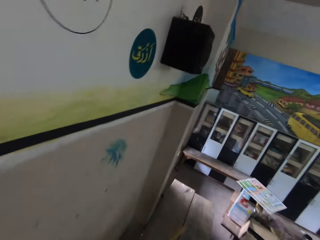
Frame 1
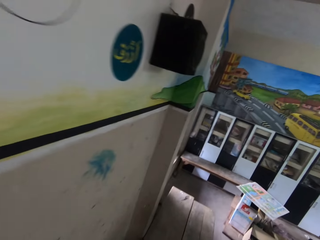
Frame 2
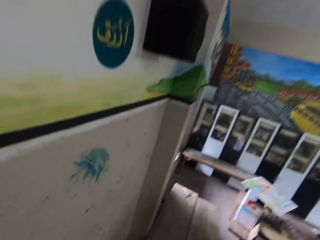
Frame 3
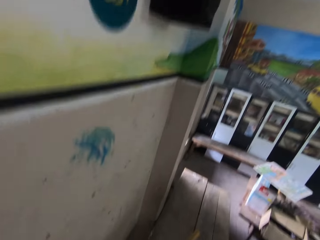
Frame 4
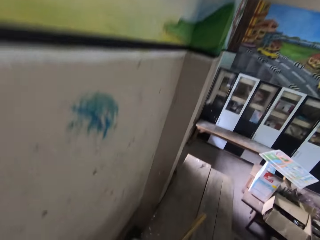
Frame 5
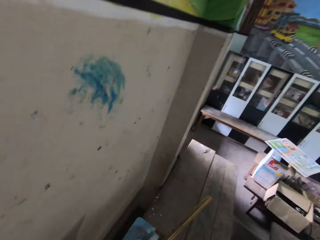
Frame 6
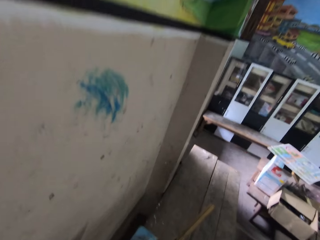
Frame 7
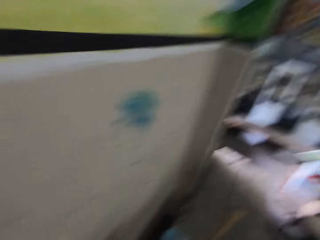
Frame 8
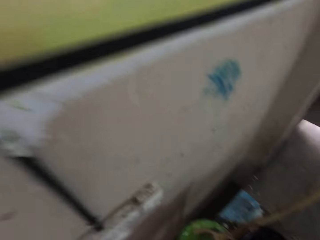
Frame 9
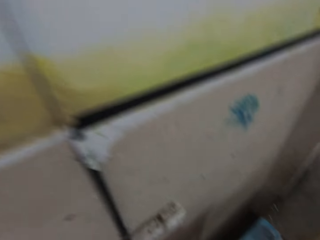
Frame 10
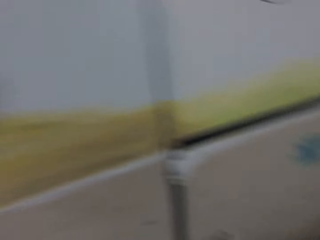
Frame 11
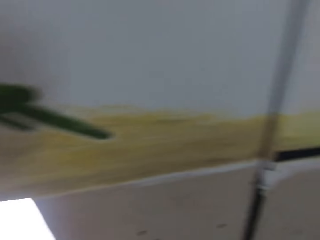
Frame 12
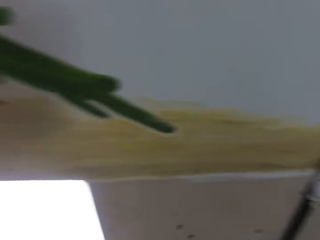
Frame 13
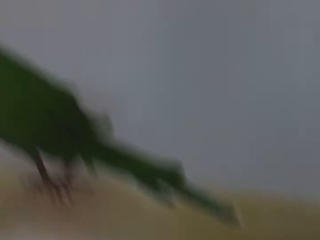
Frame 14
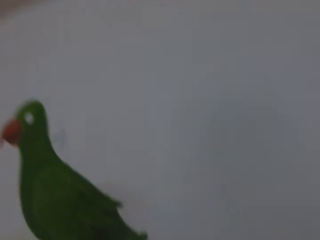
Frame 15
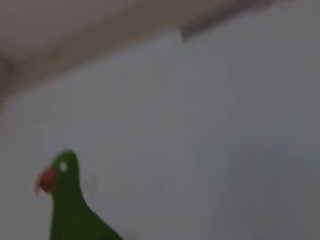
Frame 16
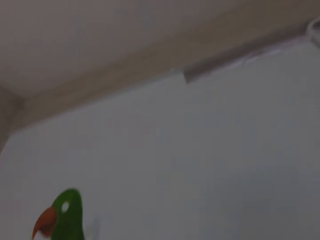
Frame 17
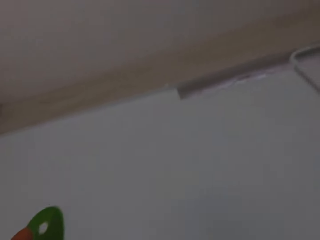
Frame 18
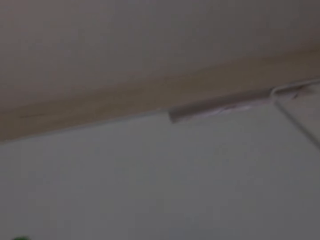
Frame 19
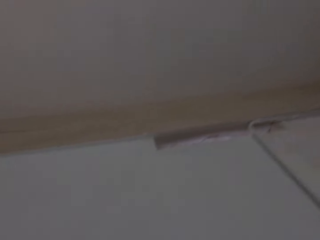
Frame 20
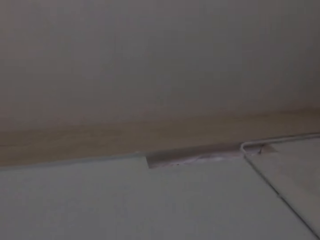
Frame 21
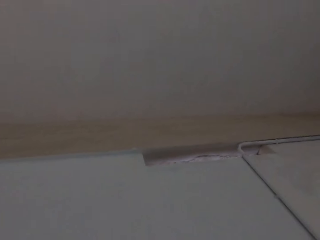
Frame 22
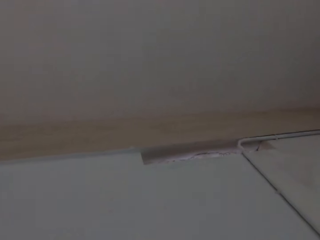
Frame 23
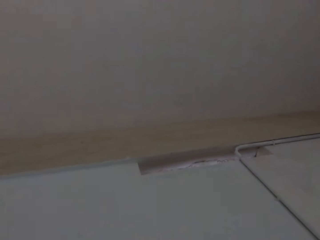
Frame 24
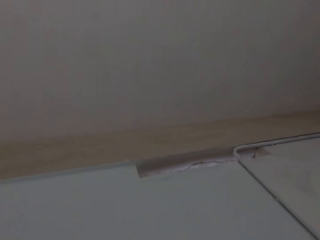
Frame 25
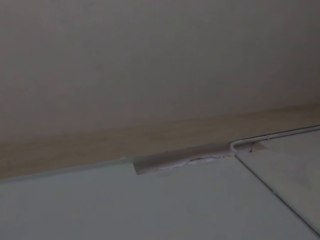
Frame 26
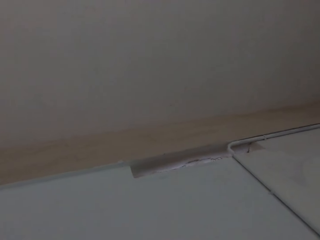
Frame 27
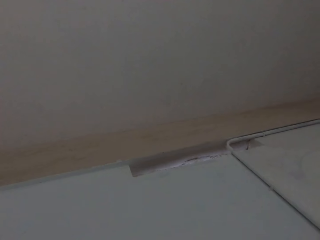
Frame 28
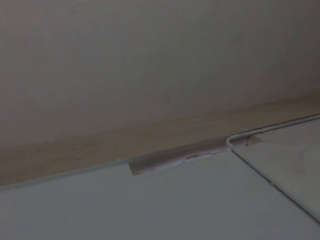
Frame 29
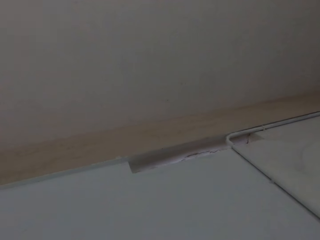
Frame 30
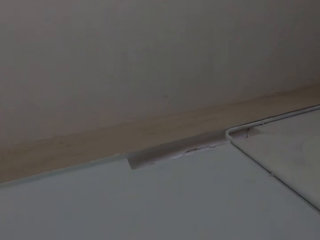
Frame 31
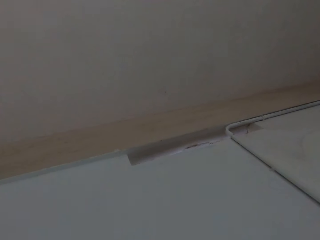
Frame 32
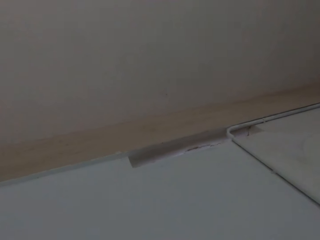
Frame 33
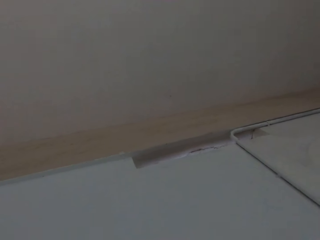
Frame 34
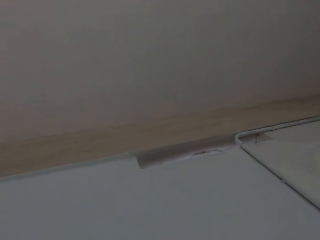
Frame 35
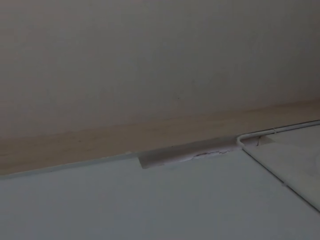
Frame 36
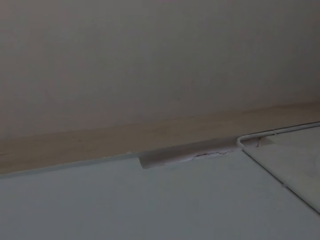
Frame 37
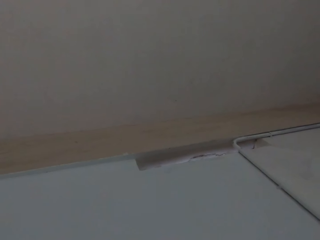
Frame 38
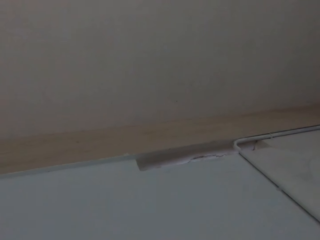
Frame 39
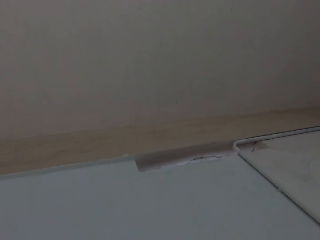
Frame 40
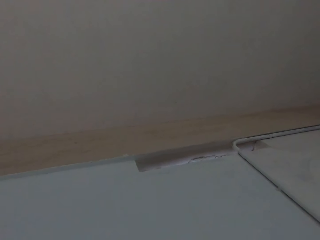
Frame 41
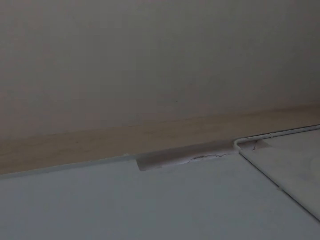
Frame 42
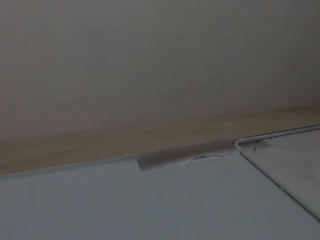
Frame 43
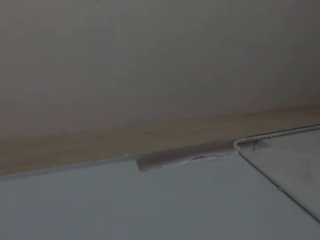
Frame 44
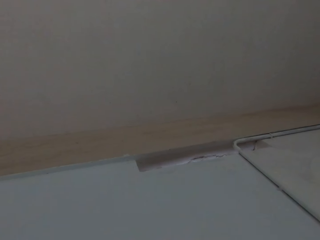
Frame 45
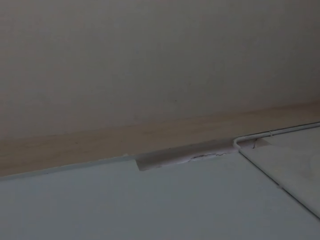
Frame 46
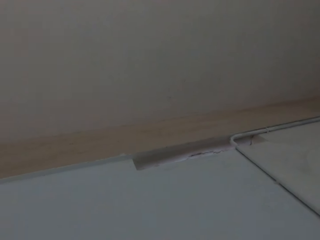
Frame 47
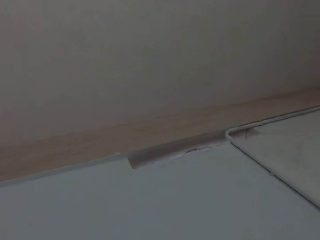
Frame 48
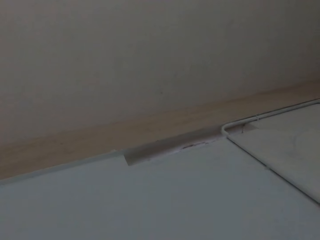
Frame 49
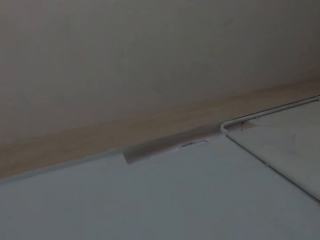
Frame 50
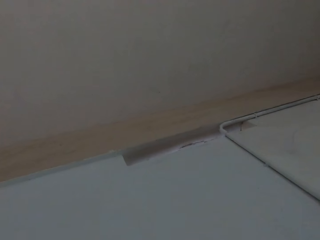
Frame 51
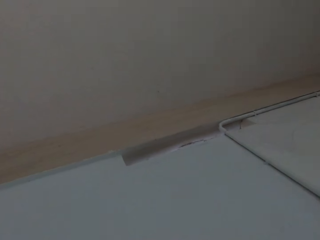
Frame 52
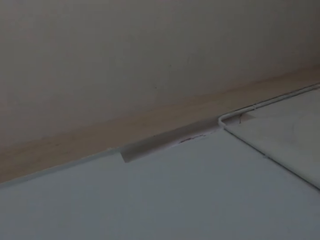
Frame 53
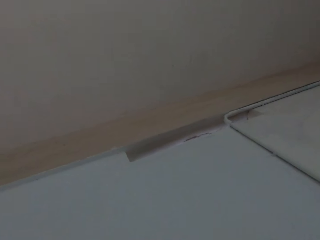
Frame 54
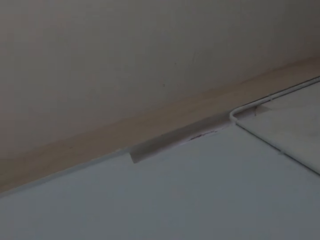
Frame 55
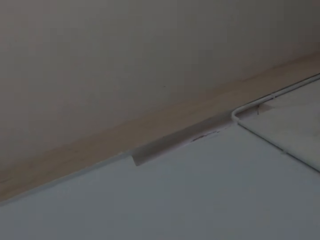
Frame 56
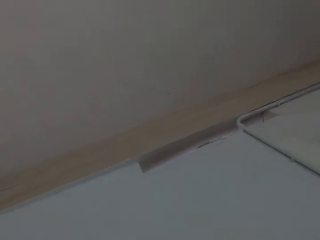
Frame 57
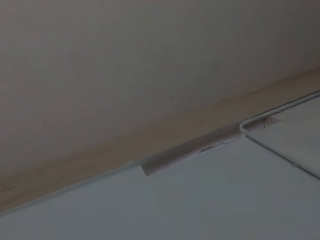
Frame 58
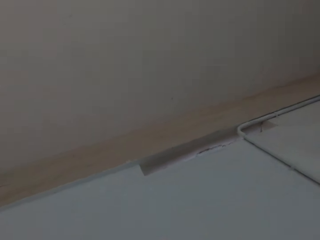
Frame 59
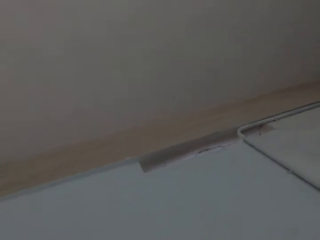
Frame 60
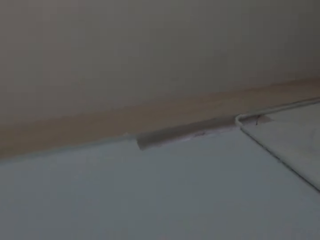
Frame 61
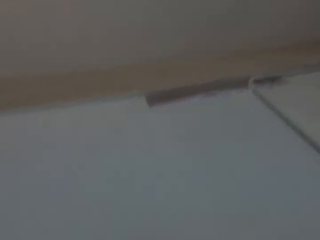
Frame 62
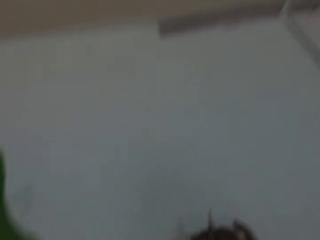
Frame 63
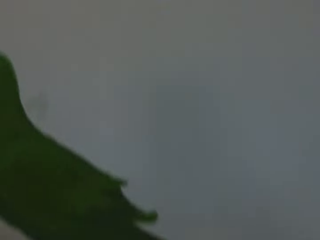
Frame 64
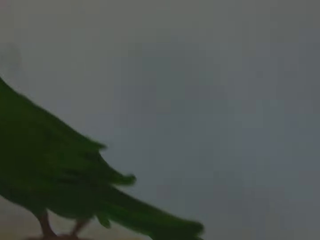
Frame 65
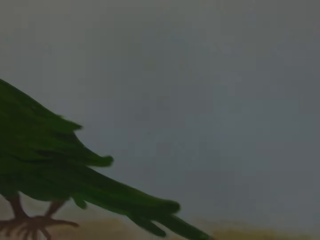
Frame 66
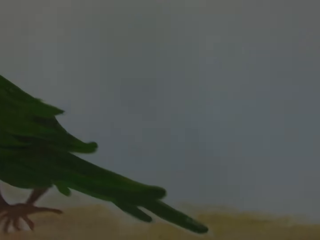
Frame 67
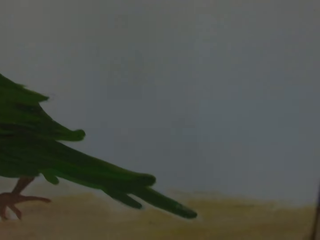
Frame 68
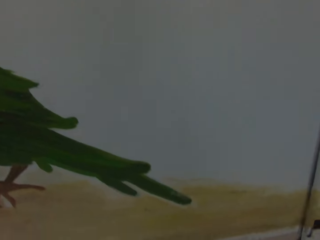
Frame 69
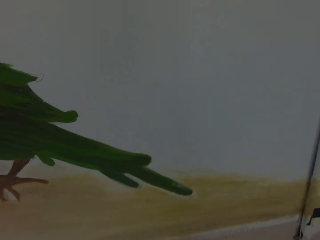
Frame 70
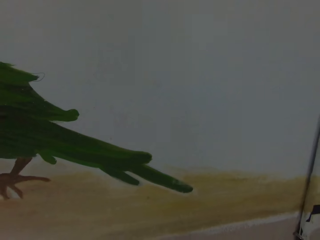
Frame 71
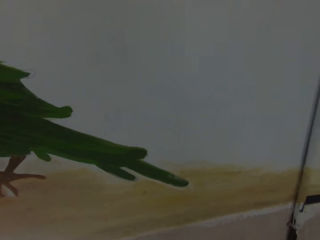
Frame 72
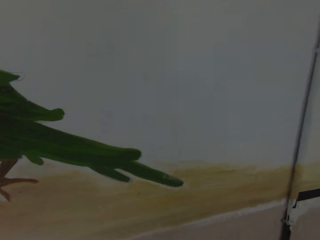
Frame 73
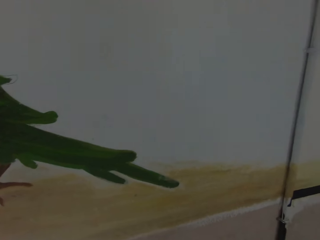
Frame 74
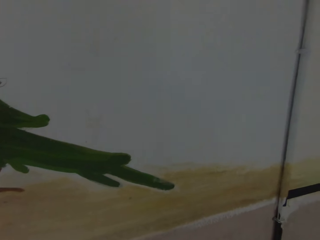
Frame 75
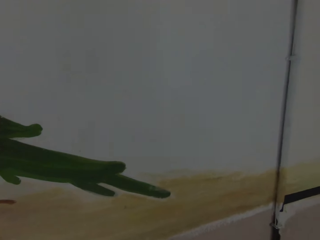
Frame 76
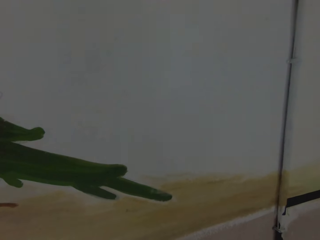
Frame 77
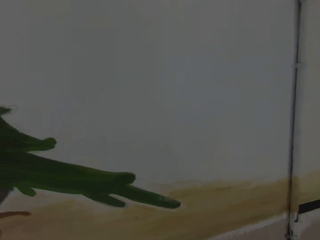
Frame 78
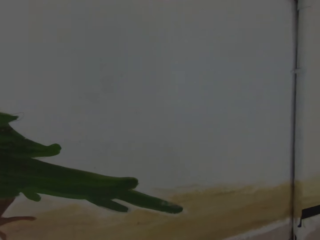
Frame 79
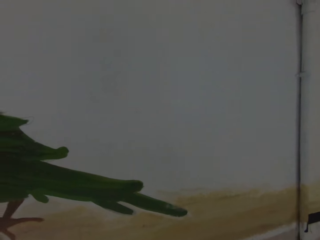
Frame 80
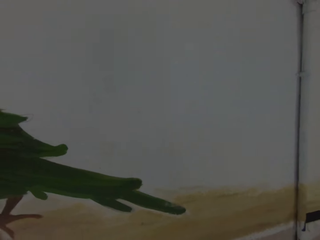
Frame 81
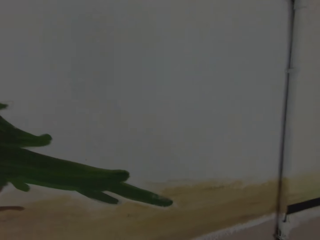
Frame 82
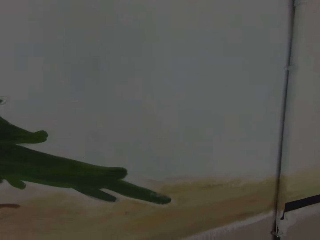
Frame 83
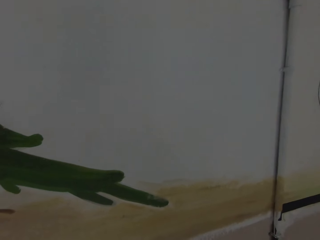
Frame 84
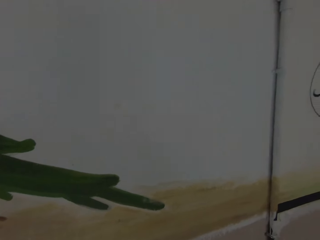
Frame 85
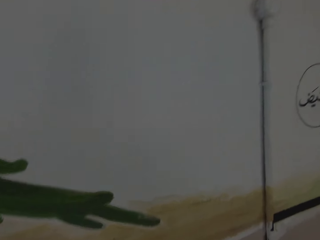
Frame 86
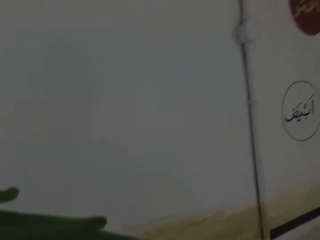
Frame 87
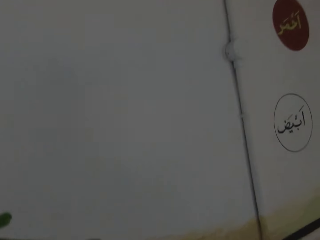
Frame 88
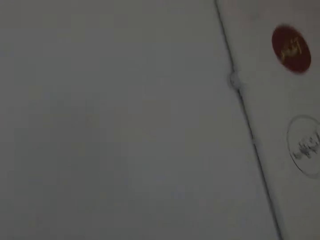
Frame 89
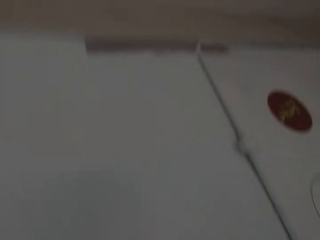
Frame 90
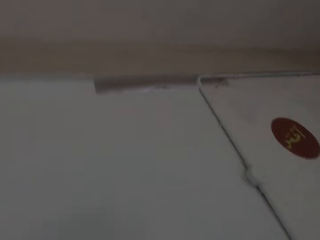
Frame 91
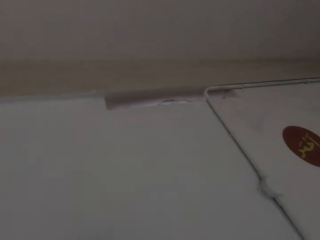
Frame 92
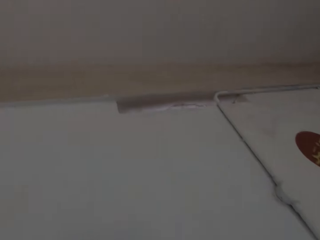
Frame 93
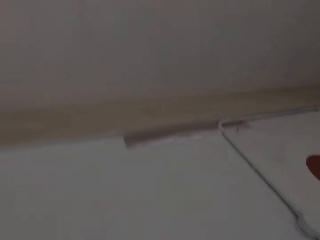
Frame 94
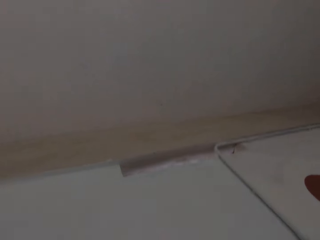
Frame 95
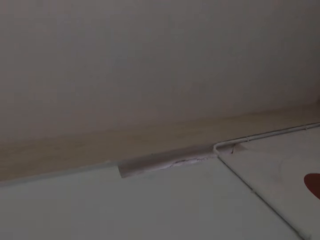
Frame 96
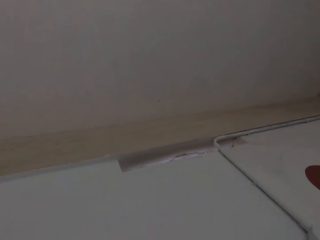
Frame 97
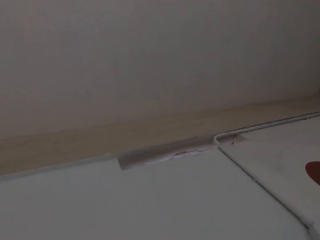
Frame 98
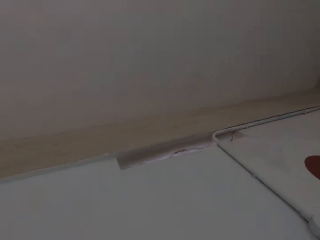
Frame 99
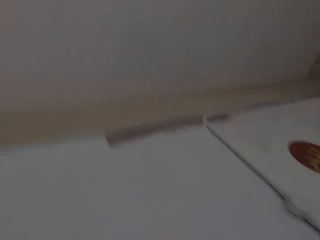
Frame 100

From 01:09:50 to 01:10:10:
The camera wearer moves beside the wall. They look at the wall. They look at the paintings.

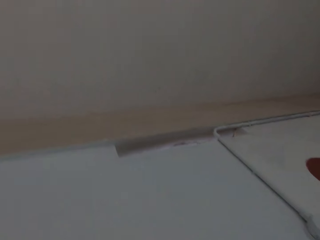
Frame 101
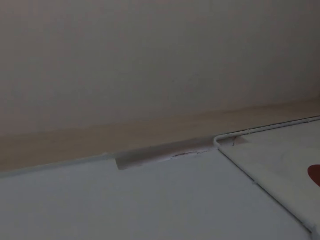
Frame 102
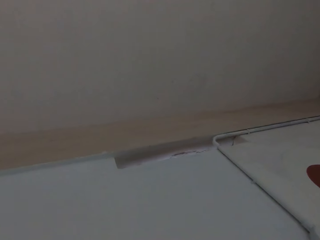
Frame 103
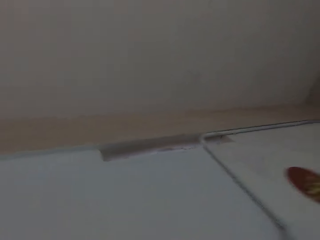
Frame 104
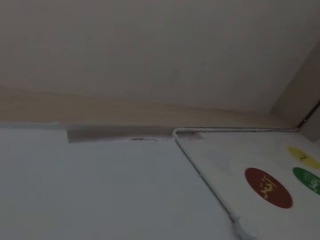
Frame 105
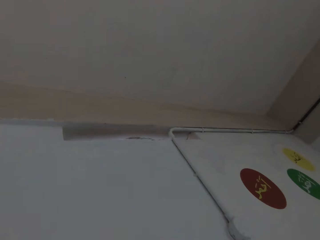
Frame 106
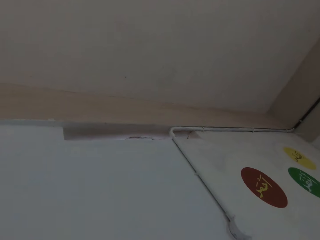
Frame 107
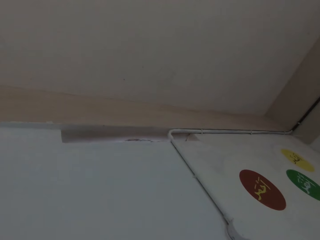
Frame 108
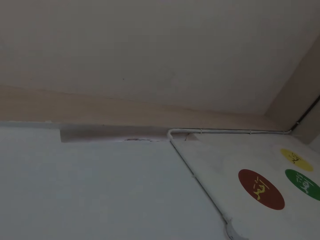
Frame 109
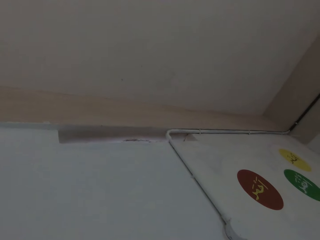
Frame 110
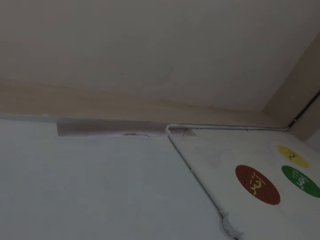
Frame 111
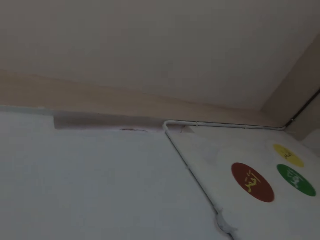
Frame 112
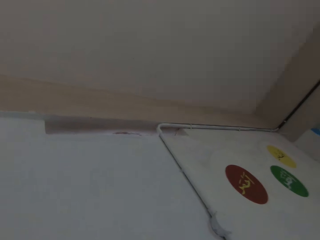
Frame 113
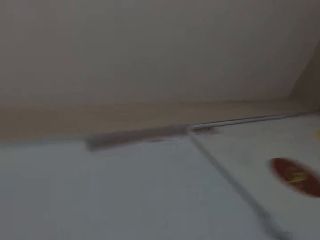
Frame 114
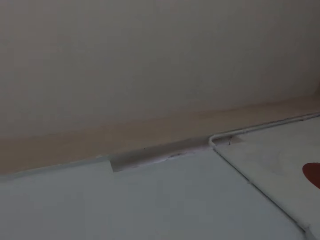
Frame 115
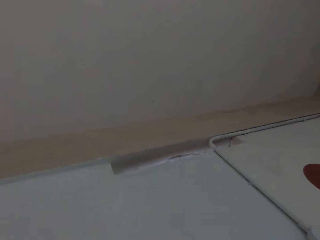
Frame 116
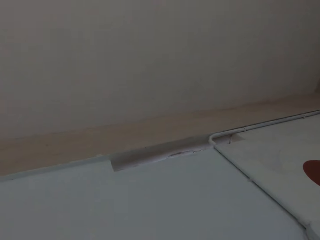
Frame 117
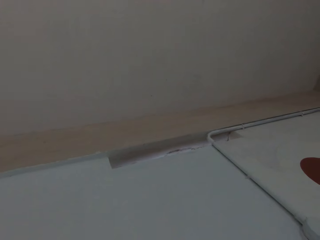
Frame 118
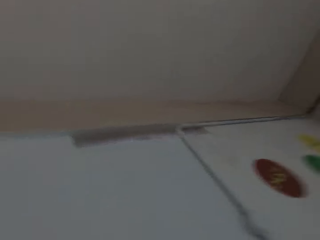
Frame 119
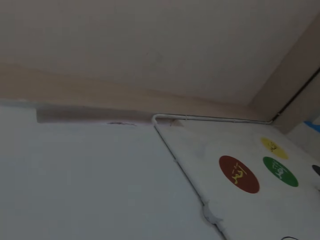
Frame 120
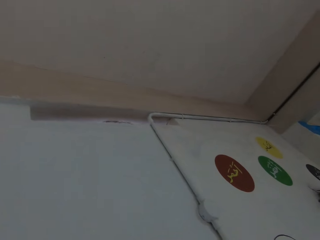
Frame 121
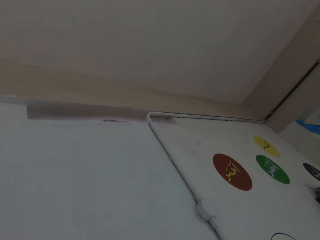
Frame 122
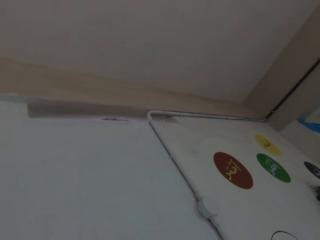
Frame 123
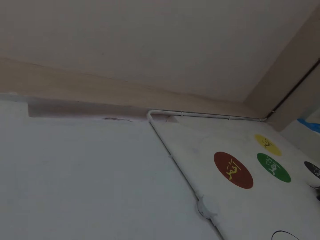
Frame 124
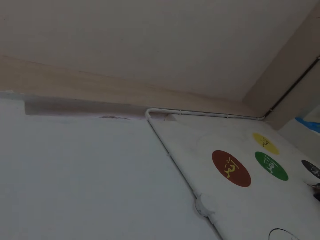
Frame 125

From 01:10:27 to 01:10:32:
The camera wearer looks at the wall.
